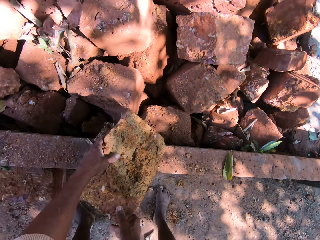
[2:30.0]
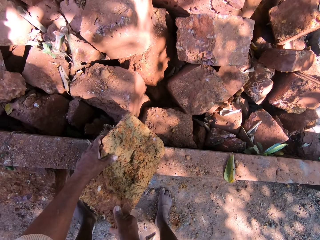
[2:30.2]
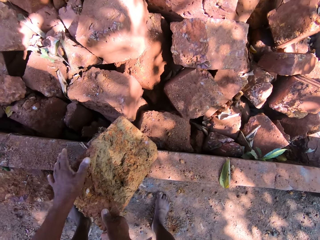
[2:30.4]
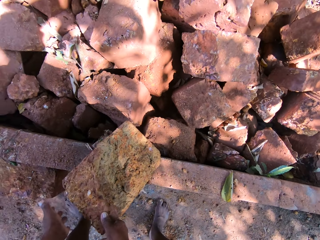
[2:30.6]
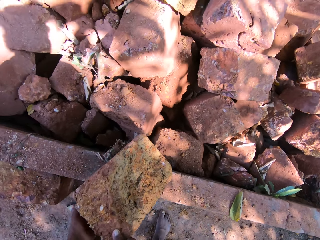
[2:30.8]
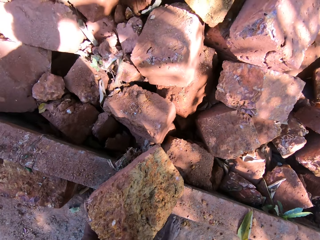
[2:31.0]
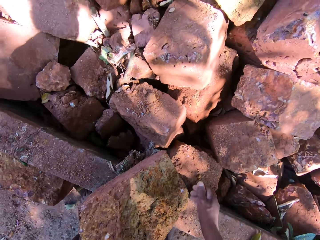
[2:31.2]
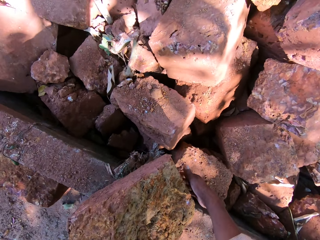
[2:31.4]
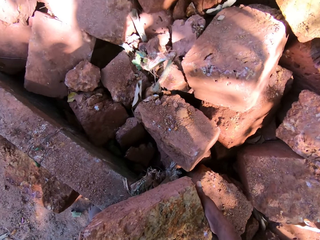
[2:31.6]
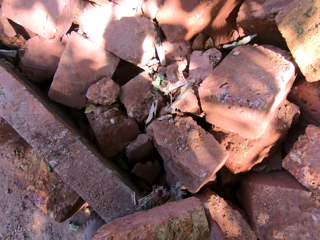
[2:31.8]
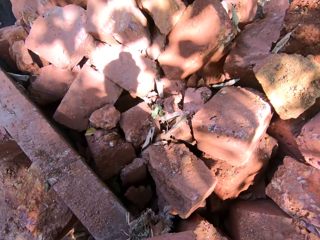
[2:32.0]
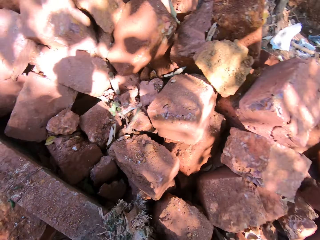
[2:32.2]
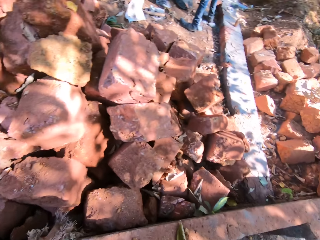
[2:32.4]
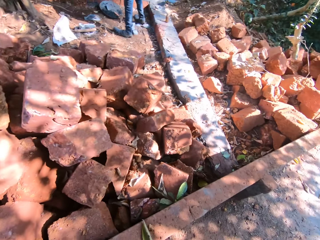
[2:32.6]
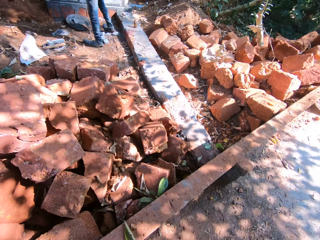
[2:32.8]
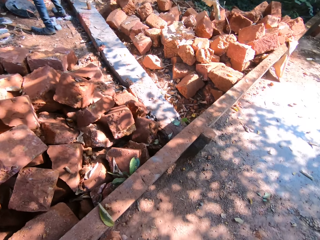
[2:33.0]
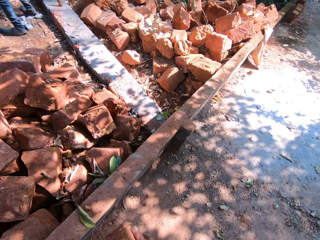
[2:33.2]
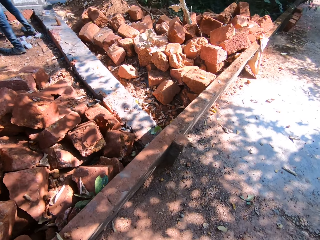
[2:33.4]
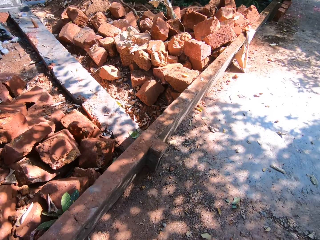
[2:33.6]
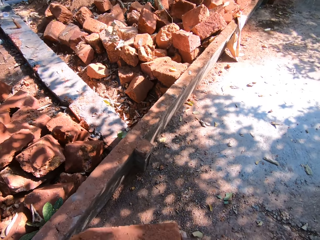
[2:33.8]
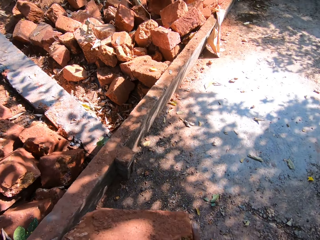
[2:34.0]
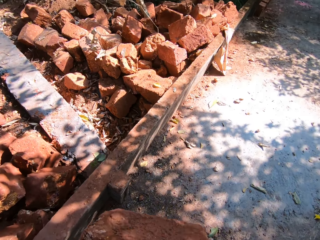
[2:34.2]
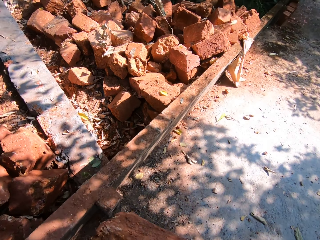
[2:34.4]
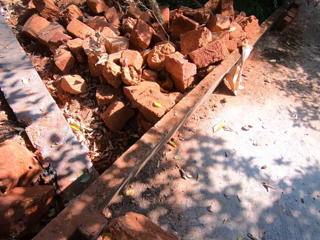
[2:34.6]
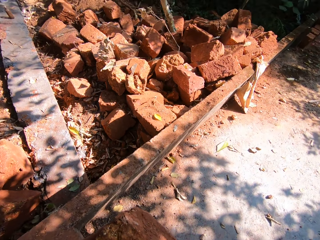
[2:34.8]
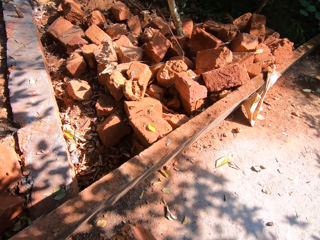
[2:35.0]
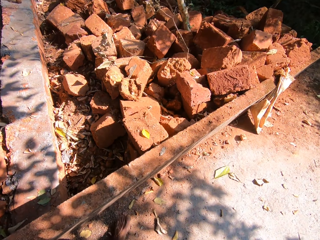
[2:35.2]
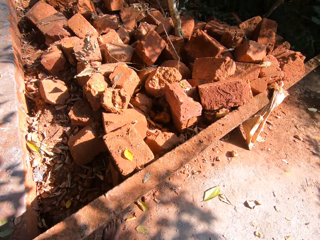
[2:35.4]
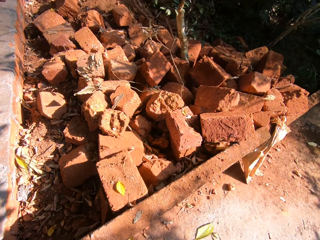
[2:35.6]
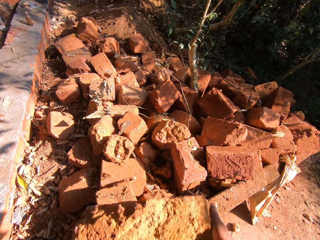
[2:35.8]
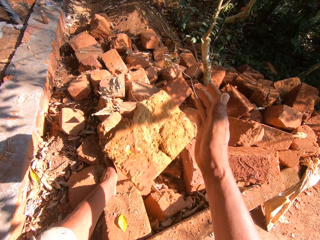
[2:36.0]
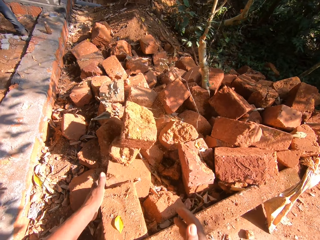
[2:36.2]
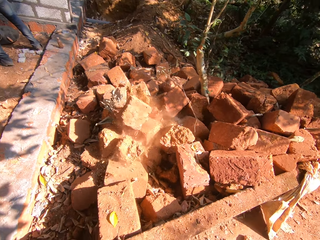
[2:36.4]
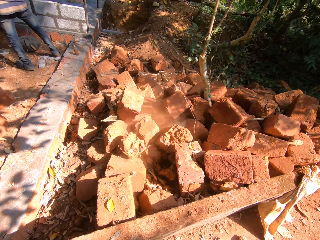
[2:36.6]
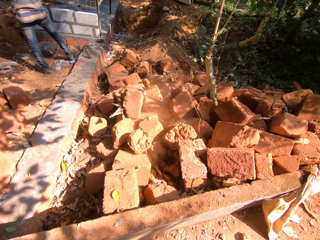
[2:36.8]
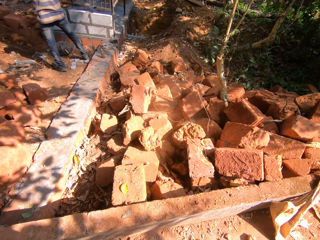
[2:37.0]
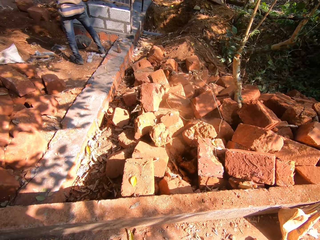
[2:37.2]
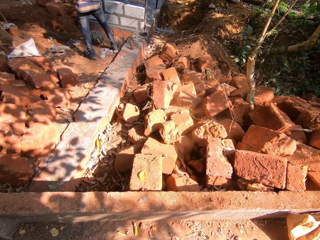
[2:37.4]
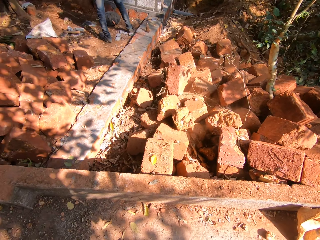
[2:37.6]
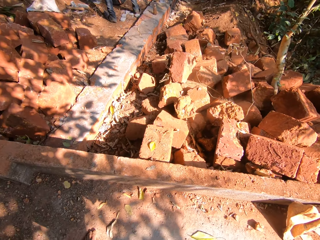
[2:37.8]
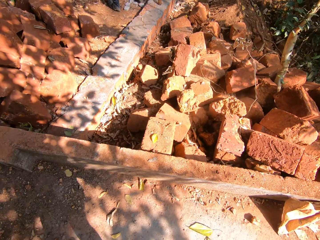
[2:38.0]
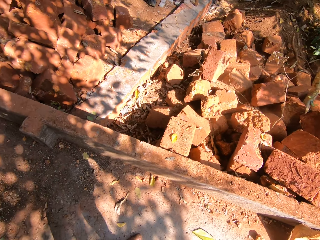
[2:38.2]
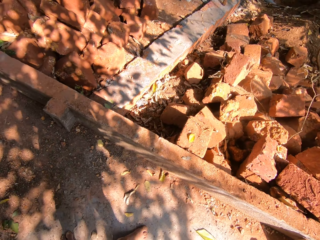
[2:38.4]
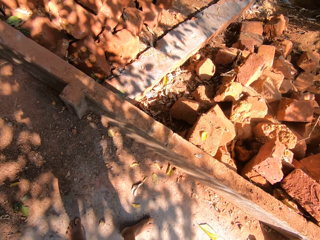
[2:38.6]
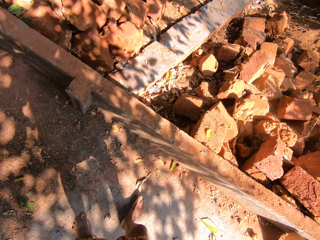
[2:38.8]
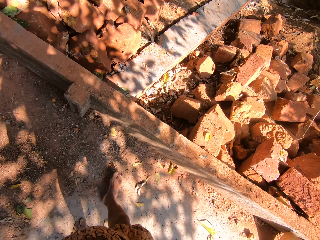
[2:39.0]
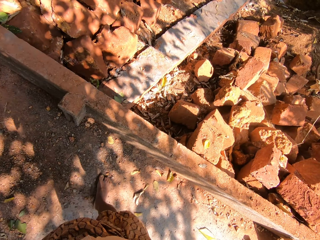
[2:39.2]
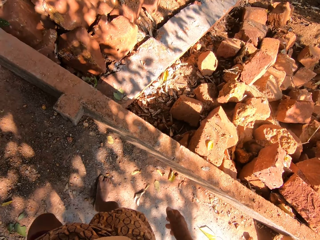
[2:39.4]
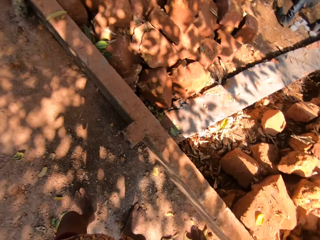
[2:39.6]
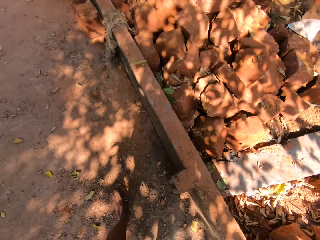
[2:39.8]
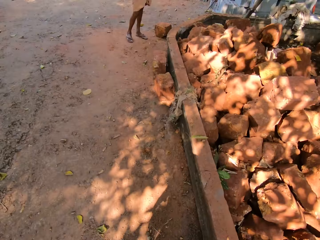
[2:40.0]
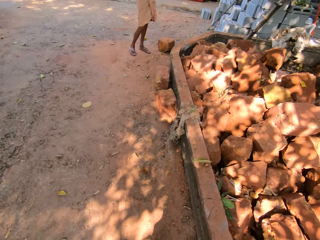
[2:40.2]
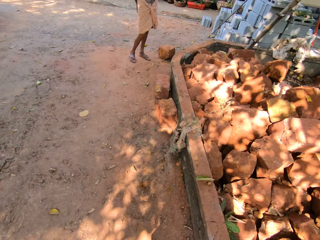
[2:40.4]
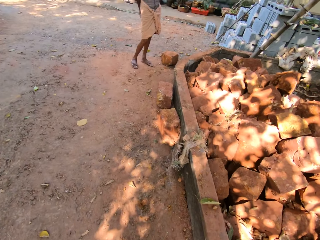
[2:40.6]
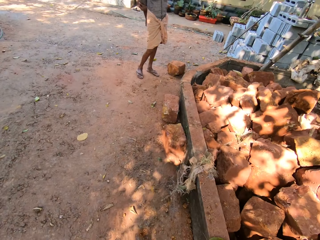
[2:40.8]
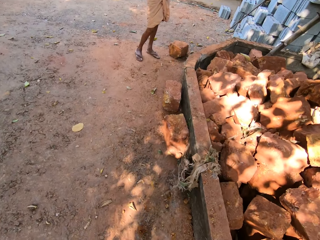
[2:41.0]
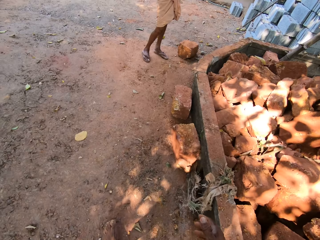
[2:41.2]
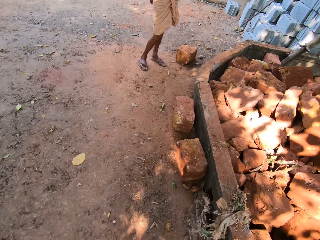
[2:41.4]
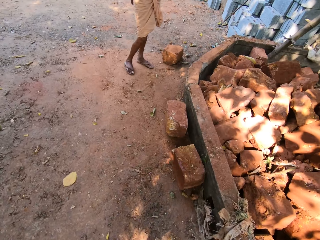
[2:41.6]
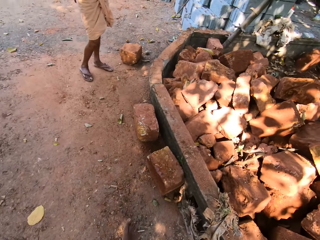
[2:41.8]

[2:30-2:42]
The camera wearer lifts the stone or brick from the wall with both hands. They walk. They throw the stone on a pile of stones or bricks on the ground with both hands. They talk to a man. The man talks to the camera wearer. The camera wearer walks. They talk to the man.

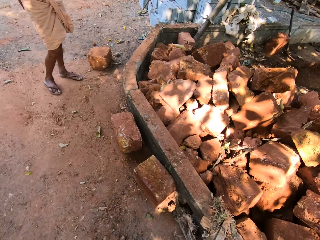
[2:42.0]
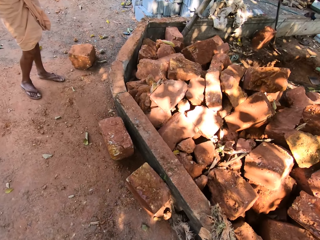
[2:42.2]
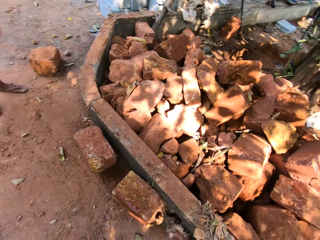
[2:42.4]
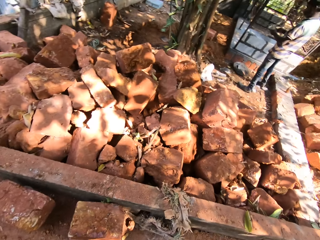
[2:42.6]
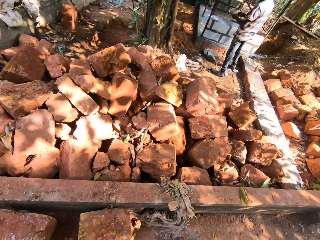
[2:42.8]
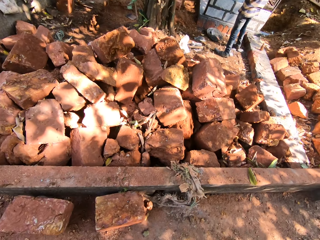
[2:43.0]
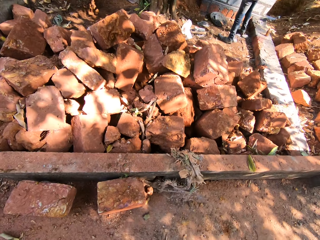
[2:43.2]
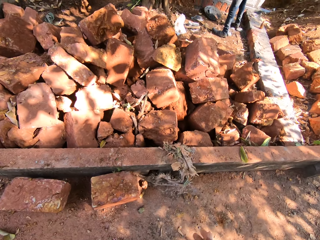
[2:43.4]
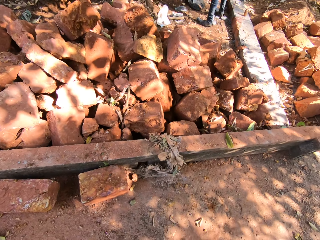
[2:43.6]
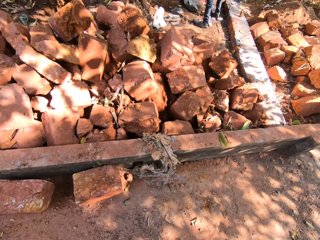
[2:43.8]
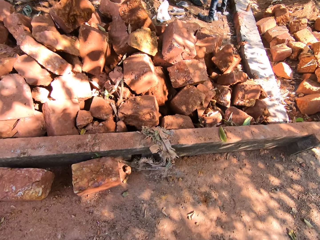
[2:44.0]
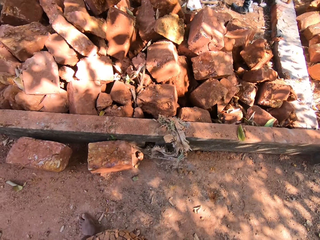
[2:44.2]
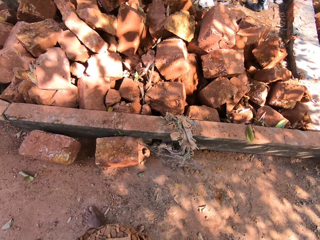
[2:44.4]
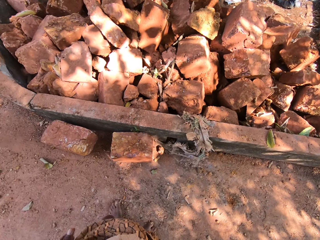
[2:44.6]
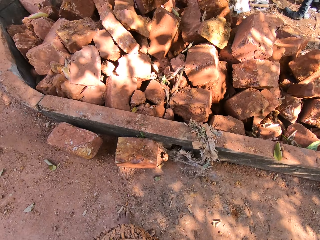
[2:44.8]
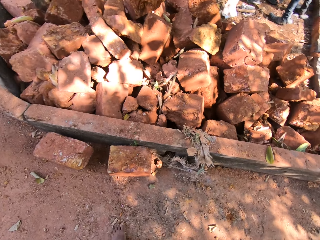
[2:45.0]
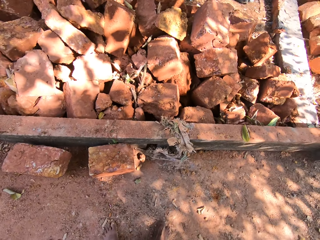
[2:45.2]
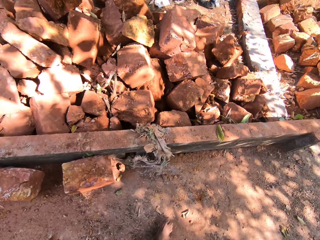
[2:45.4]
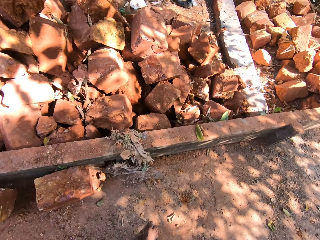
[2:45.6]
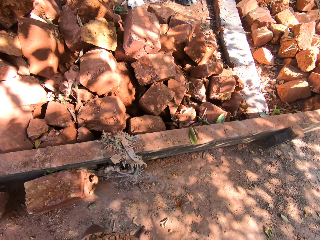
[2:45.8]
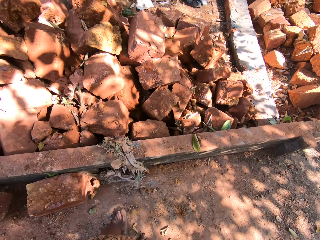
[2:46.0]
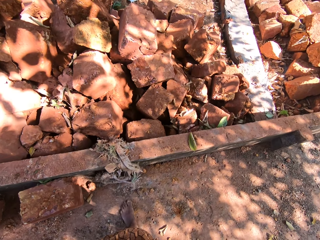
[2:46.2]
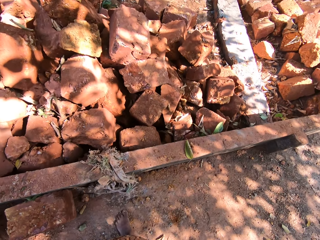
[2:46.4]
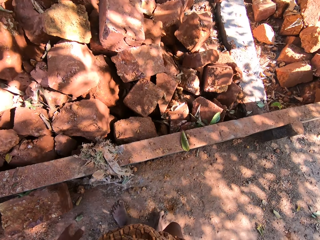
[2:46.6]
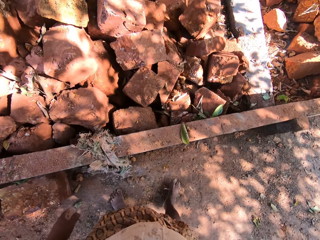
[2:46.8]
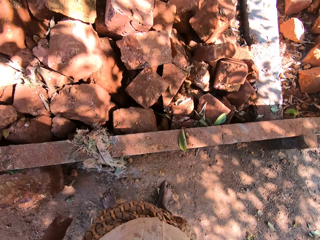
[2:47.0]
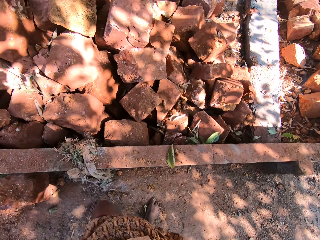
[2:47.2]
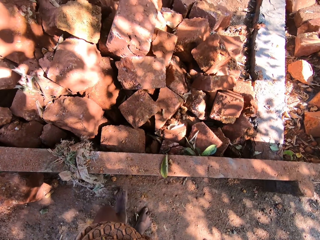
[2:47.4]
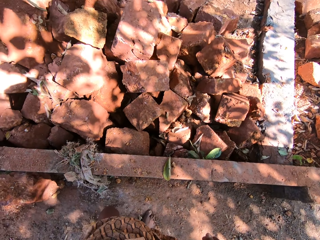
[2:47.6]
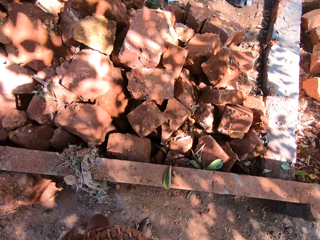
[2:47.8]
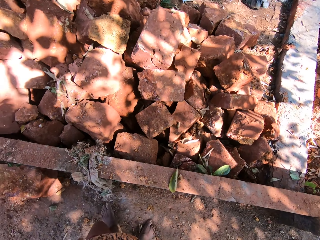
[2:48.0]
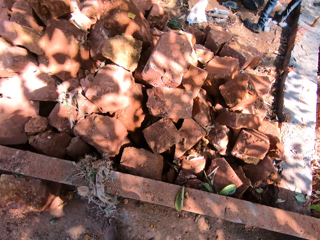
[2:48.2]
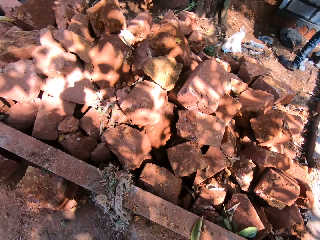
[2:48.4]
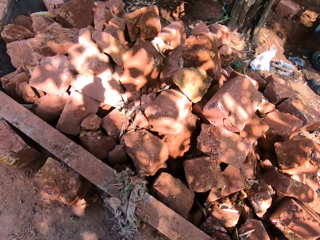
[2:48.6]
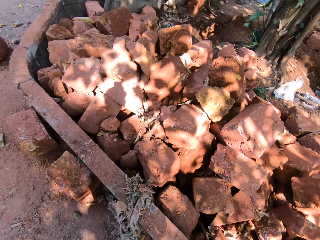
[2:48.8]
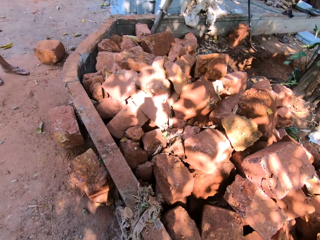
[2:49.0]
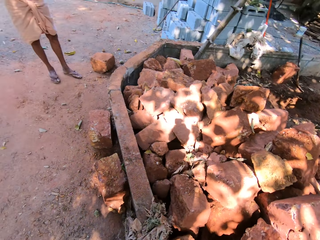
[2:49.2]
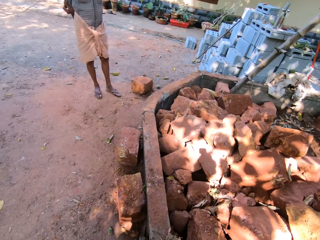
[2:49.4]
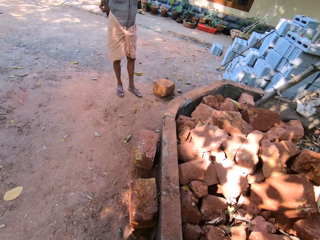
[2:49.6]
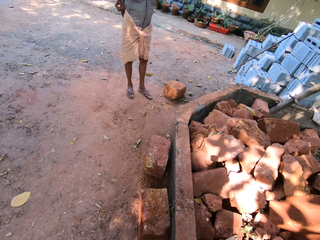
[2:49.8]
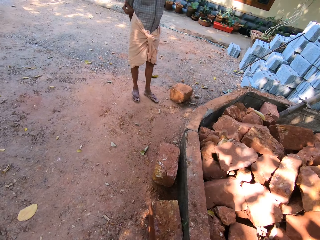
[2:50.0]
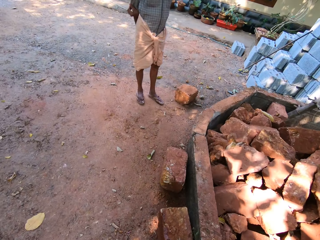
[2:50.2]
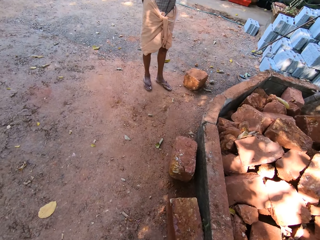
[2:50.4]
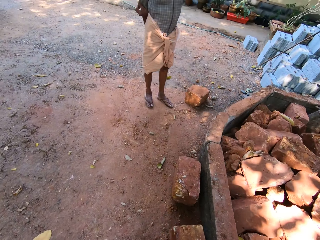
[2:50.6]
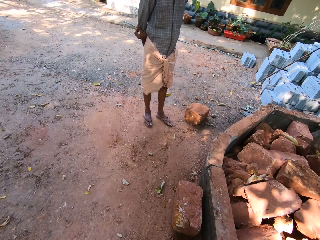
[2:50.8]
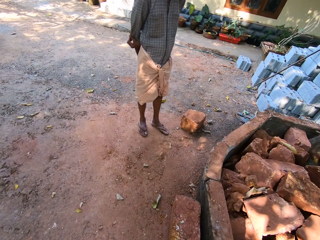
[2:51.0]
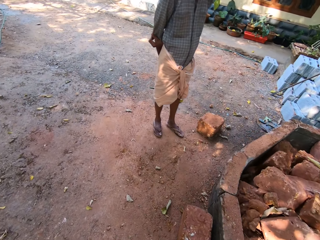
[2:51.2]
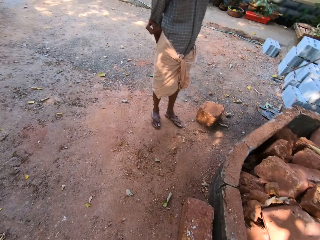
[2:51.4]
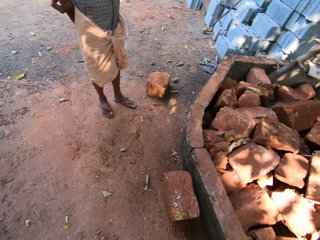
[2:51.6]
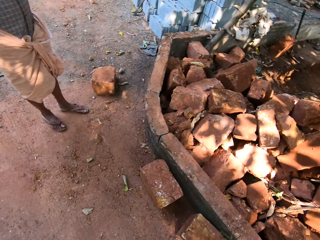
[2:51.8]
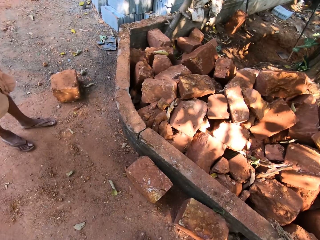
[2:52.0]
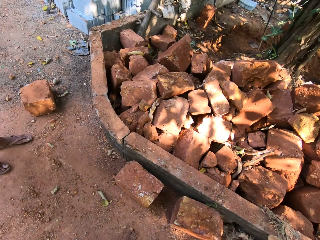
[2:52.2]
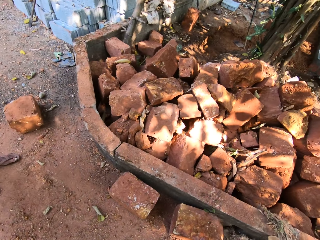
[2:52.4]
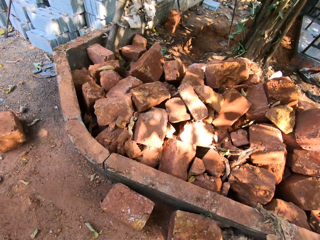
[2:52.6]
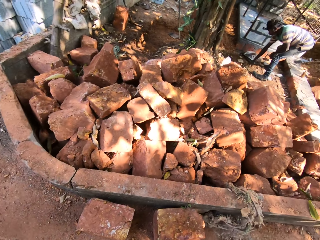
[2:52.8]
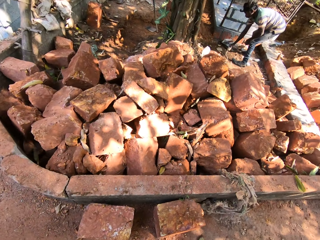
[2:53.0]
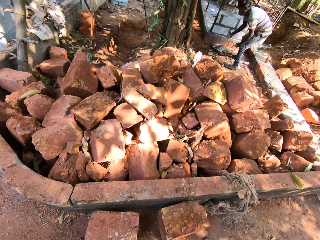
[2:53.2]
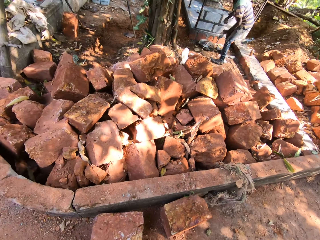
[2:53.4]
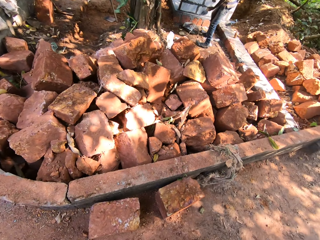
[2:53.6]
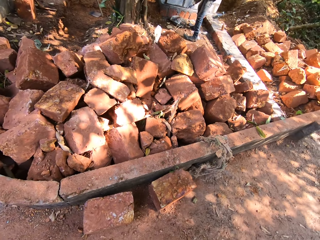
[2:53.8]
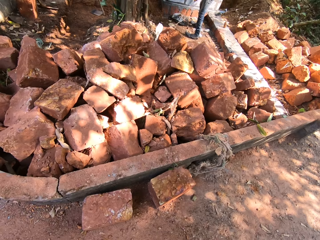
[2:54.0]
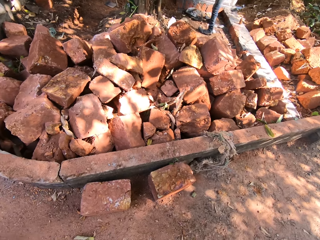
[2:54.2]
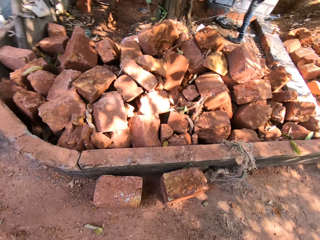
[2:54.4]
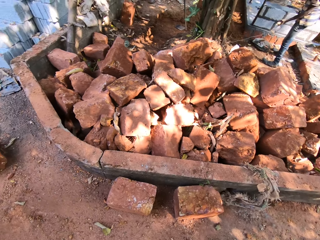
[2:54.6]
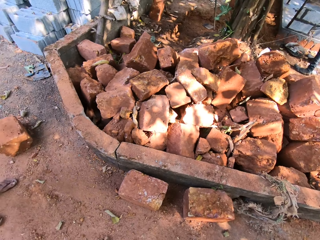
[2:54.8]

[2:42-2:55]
The man talks to the camera wearer. The camera wearer looks at the pile of bricks. He talks to the man. The man talks to the camera wearer. The camera wearer moves closer to the pile of bricks. He moves the small rock with his left leg. He talks to another man. He turns towards the other man. The other man talks to the camera wearer. The camera wearer walks towards the other man. He turns towards the pile of bricks. He talks to the other man. A third man picks up a rope from the ground with both hands. The camera wearer looks at the pile of bricks.
